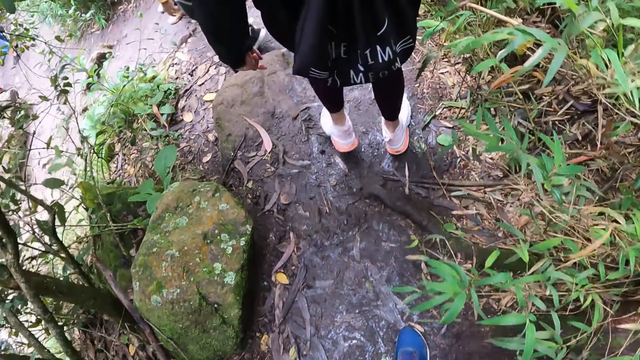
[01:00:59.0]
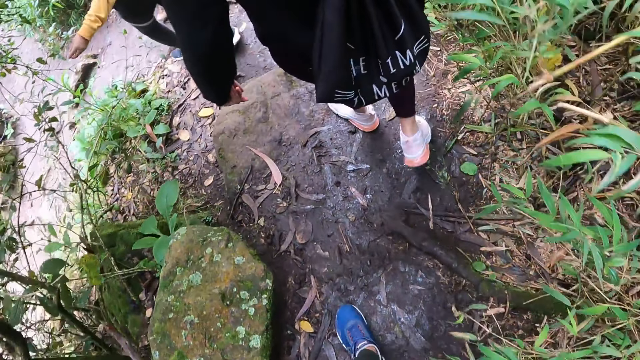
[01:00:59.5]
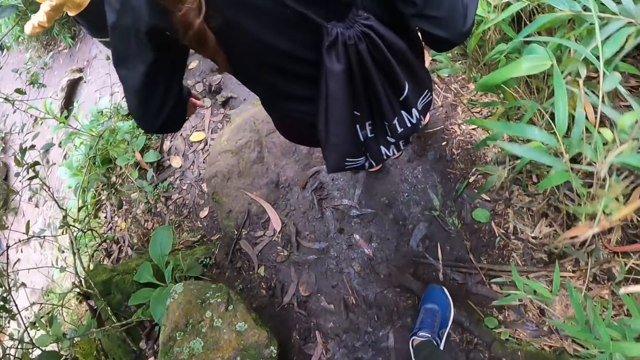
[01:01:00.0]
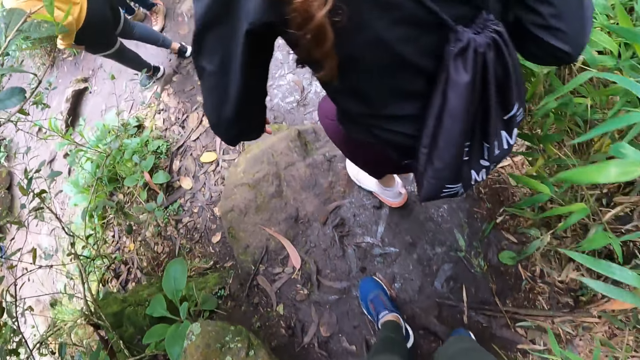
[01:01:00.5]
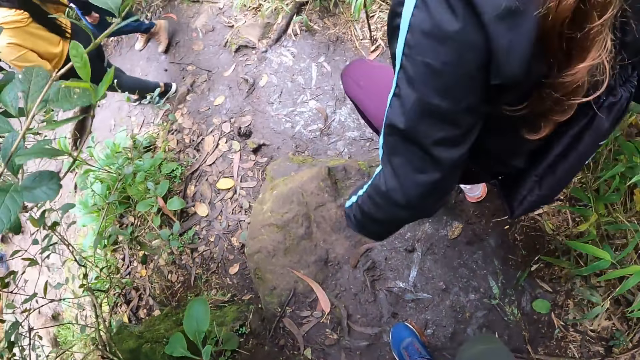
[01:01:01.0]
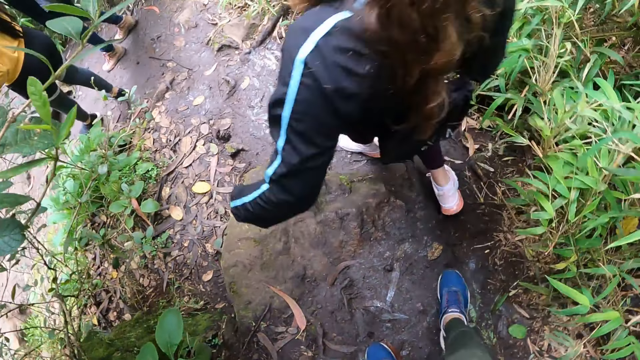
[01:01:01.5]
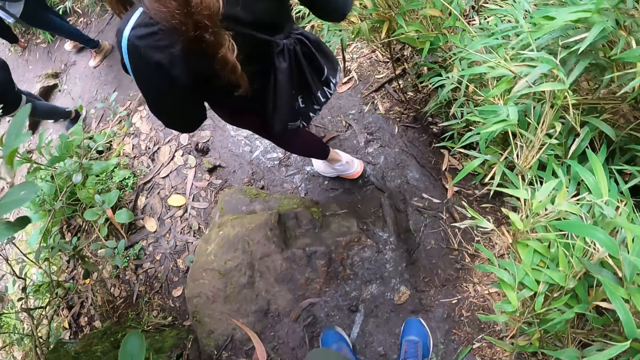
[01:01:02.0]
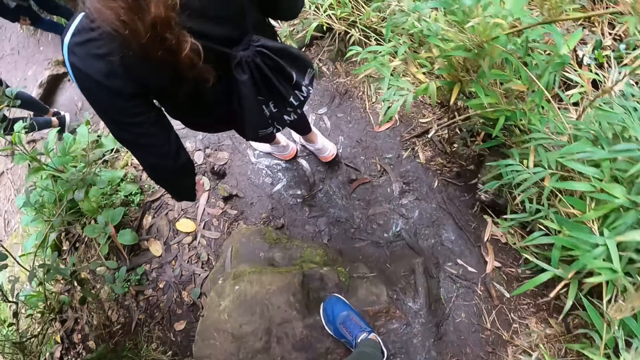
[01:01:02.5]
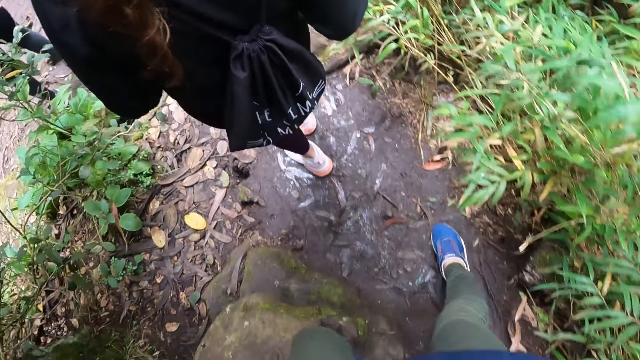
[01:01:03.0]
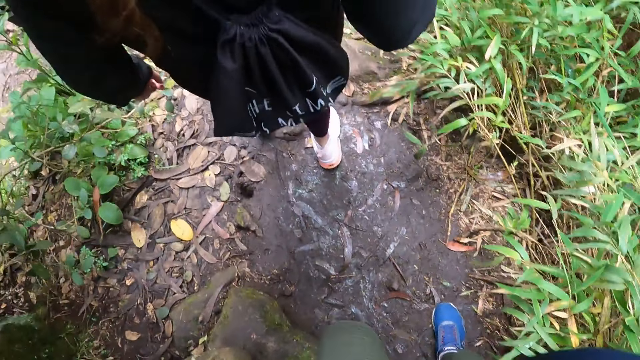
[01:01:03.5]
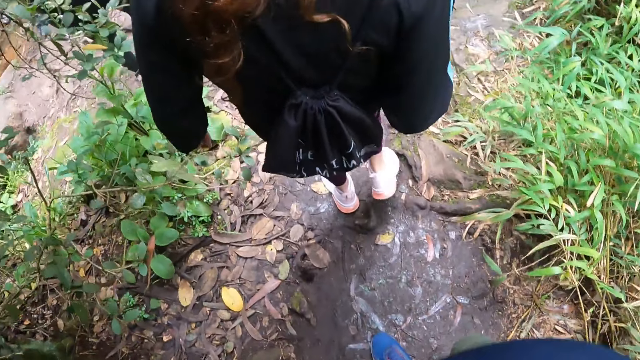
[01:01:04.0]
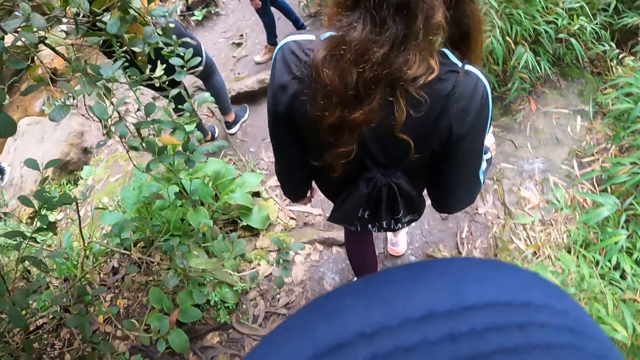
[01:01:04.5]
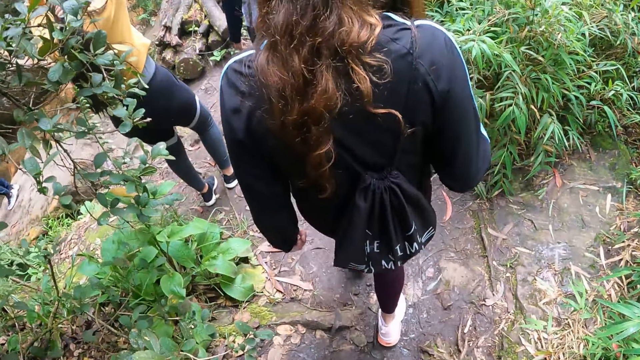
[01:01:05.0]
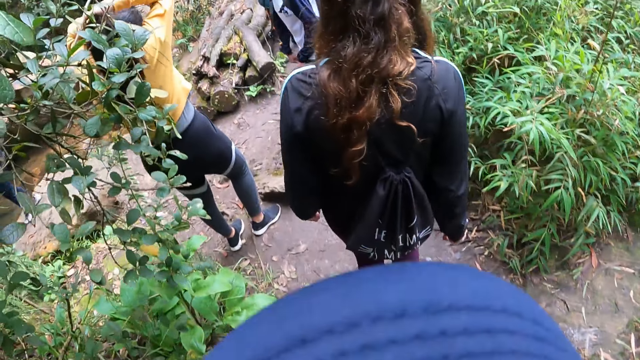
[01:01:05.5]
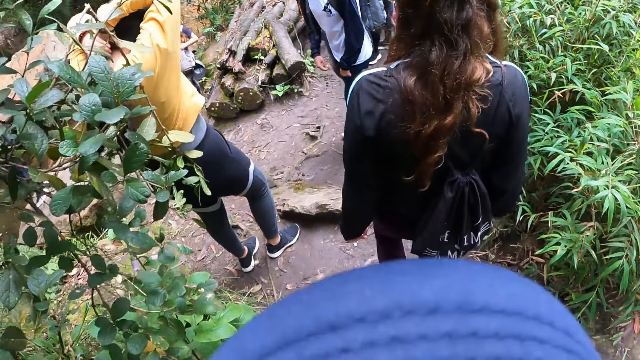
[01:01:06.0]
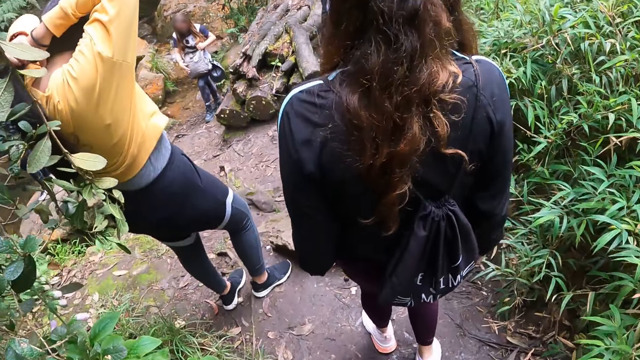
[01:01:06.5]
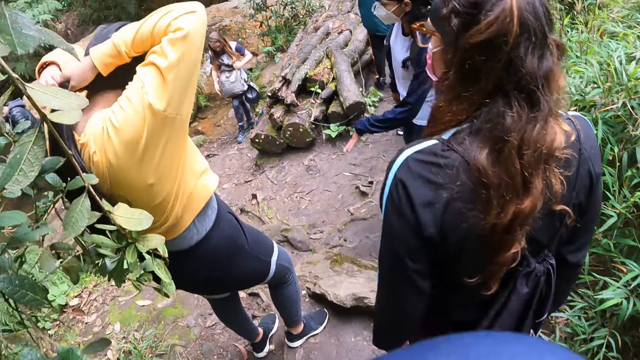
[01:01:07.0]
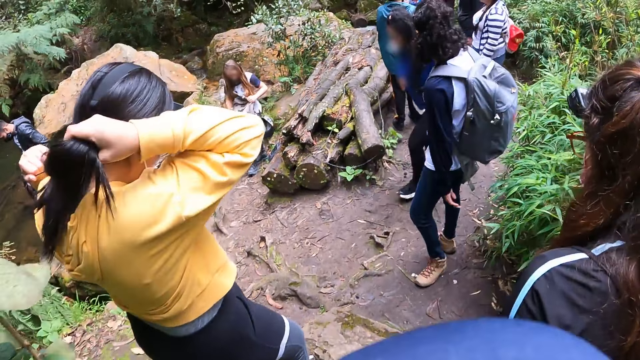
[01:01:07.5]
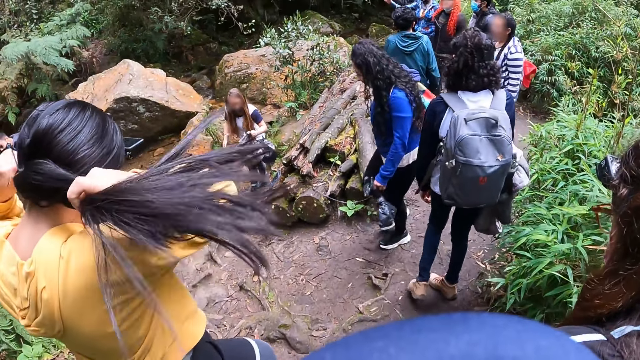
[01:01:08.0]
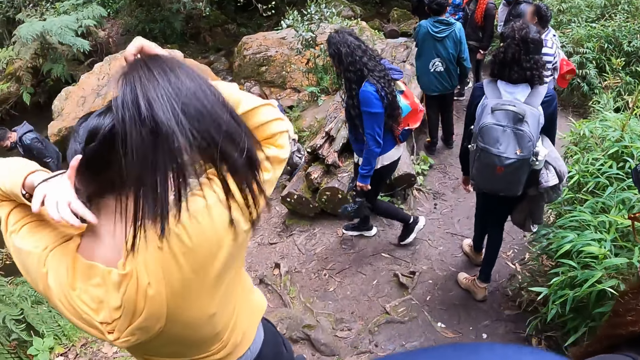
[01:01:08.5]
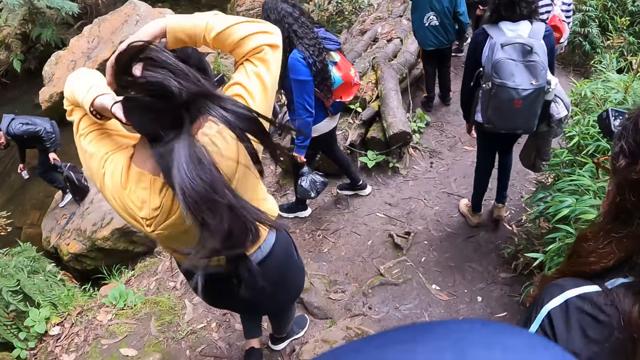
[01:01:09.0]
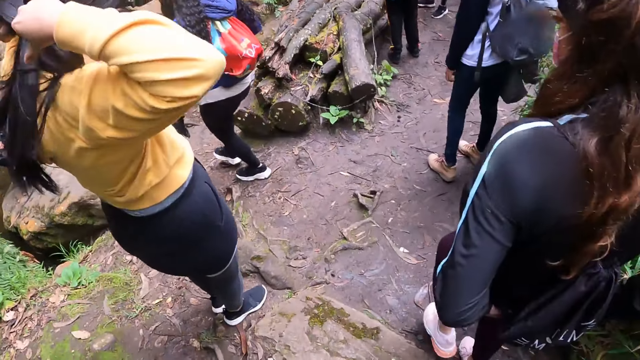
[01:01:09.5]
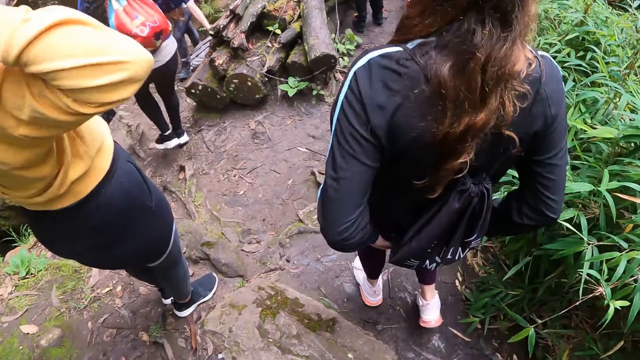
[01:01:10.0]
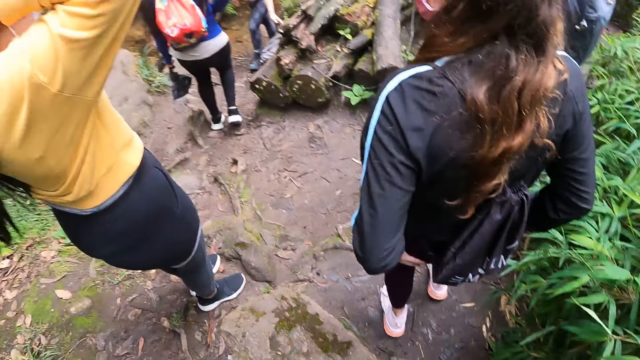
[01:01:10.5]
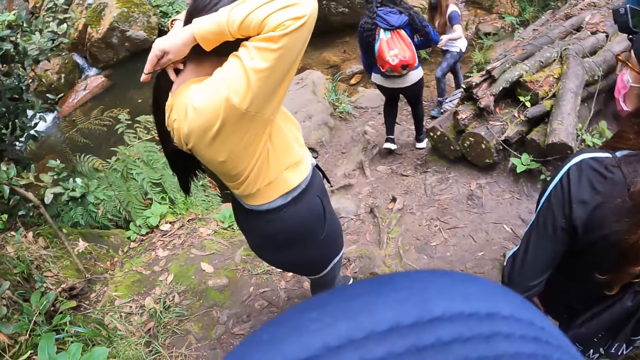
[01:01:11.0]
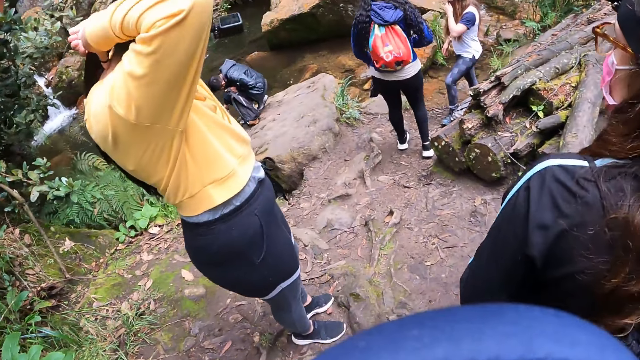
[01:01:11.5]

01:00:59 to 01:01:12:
A person holds a bag. A woman packs her hair with a hair band in her left hand. The first person puts the bag on the ground. Another person fetches water in a river.

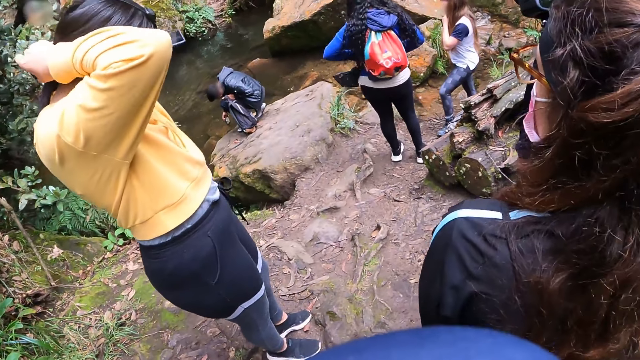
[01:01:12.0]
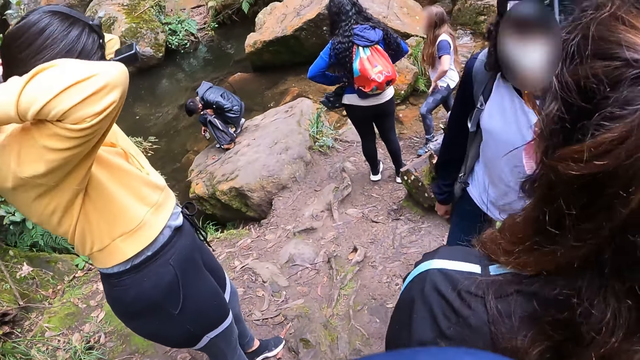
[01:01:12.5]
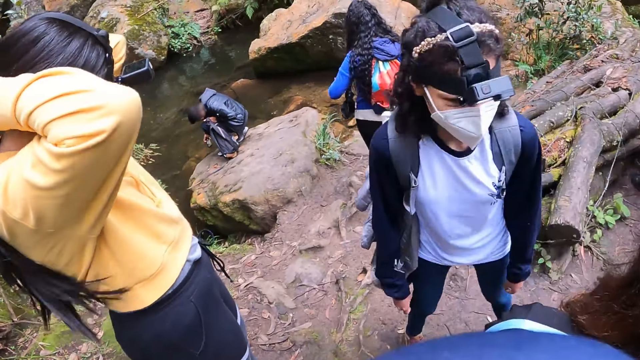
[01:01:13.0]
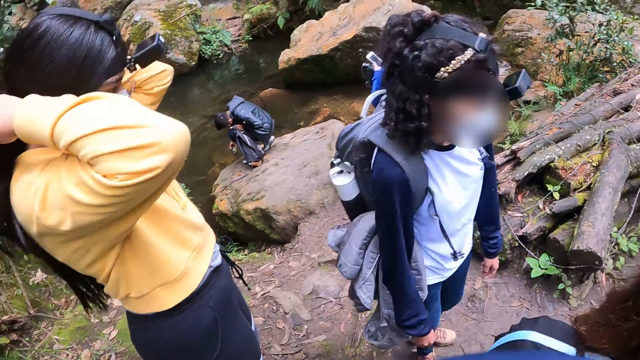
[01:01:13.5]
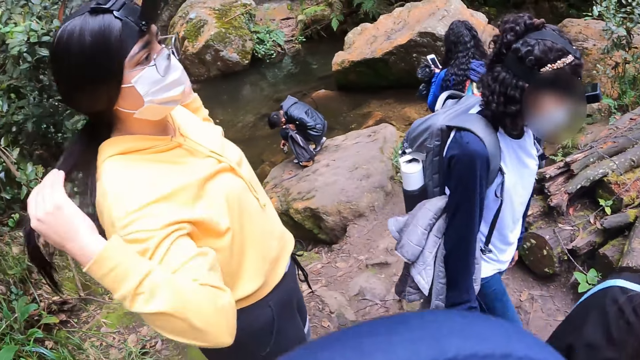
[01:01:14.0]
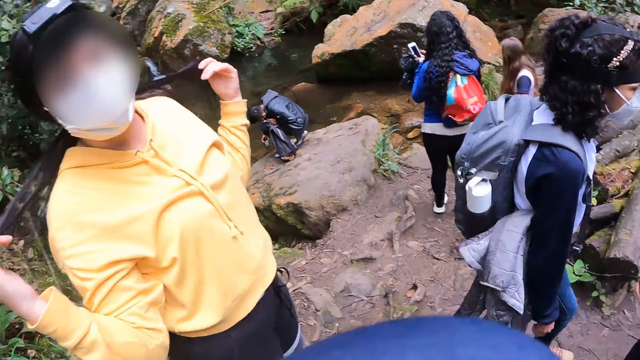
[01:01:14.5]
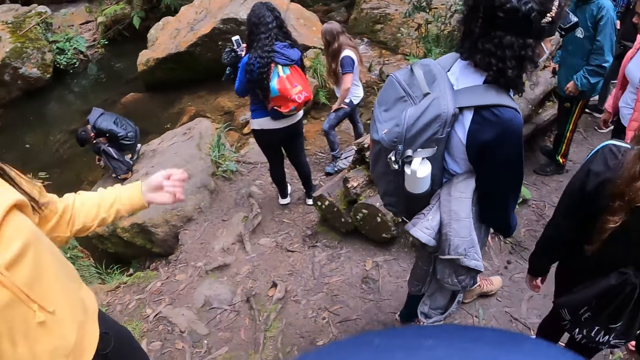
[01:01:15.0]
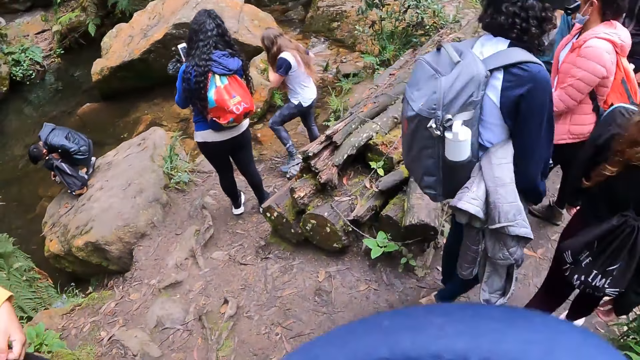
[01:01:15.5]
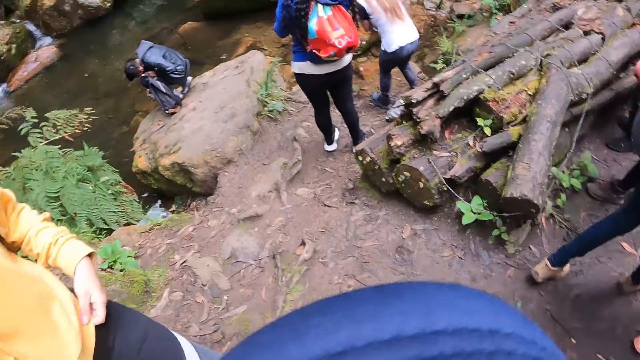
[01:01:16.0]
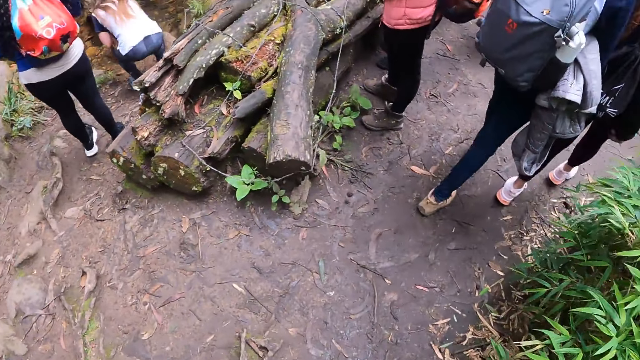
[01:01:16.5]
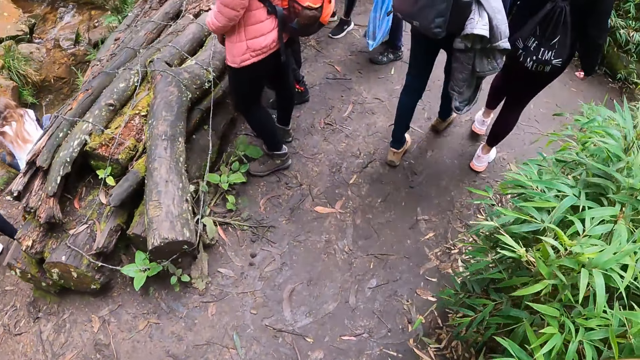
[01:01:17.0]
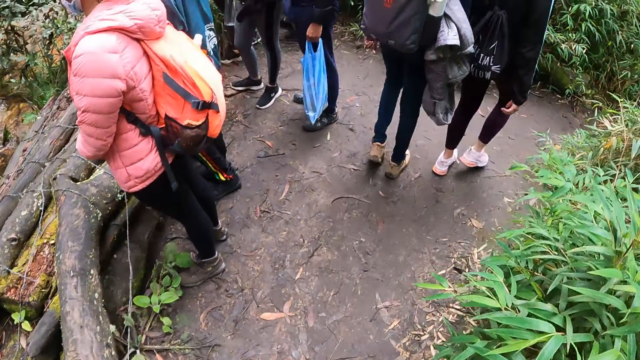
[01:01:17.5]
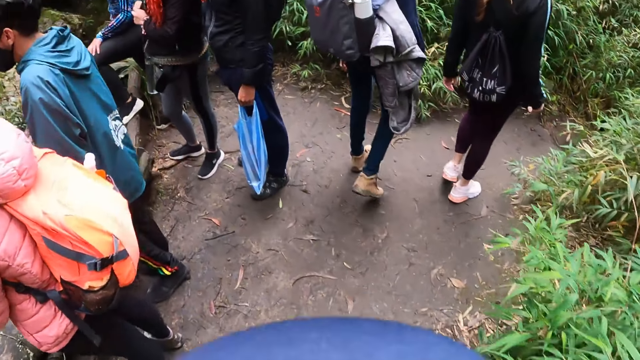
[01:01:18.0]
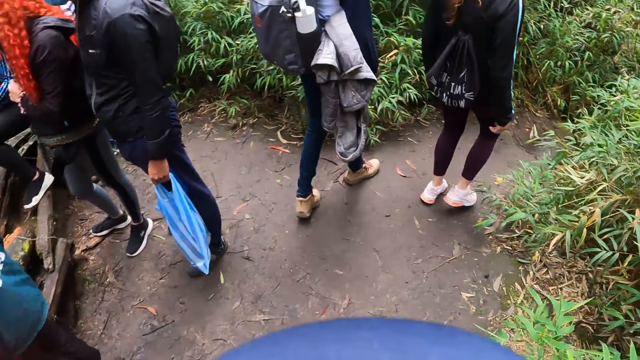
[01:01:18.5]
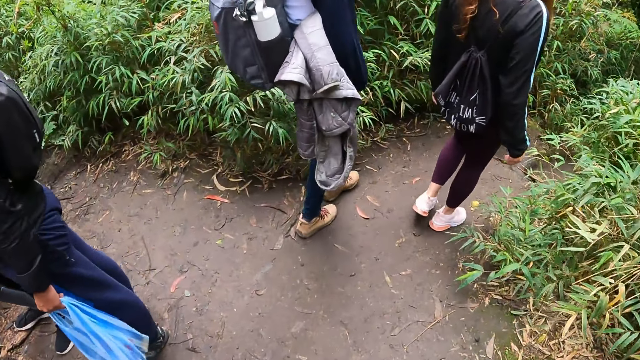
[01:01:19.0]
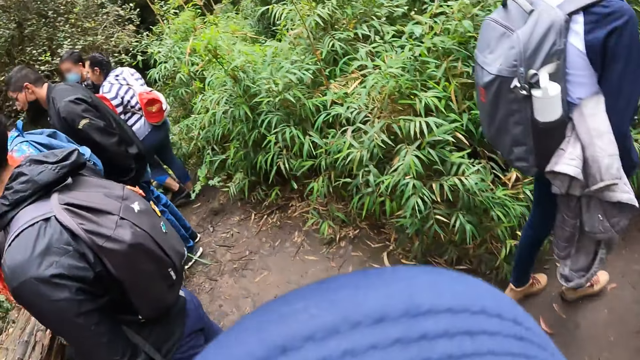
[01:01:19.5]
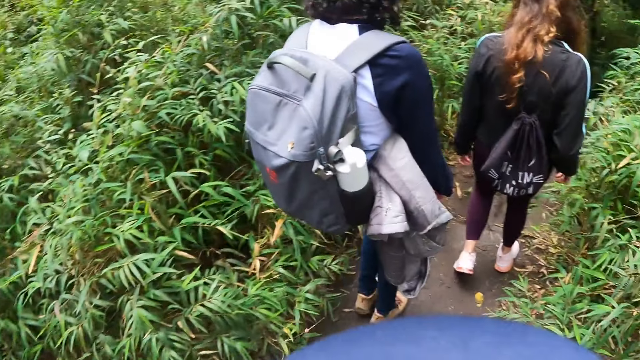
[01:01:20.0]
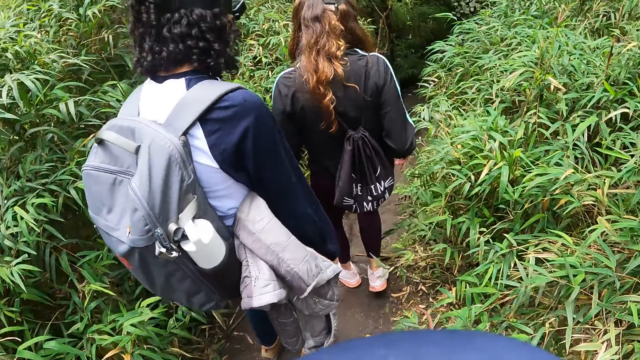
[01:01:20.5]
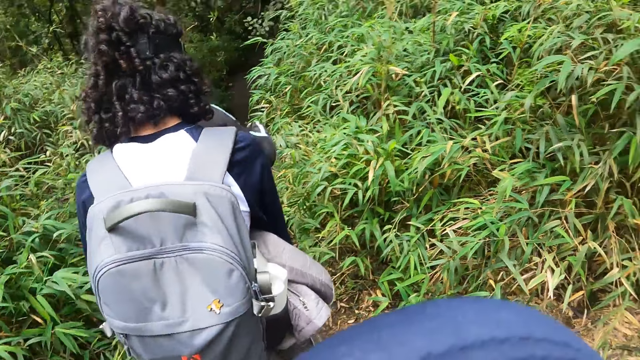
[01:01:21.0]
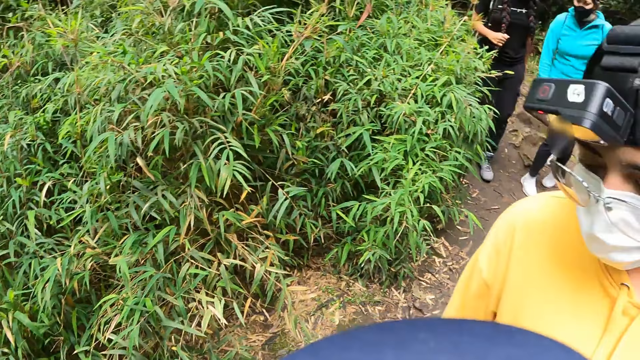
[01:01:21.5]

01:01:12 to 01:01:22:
A person takes a phone from her pocket. The person scrolls on the phone. Another person walks around with a third person. Another person squats. Three other people view around the river. The camera wearer hikes with the two people around the mountain.
